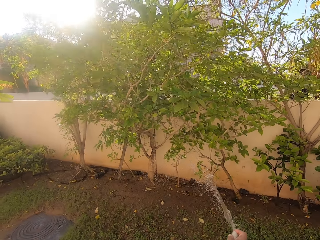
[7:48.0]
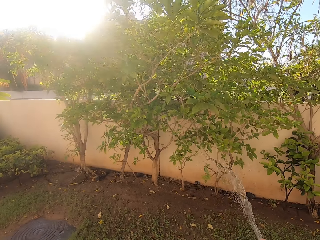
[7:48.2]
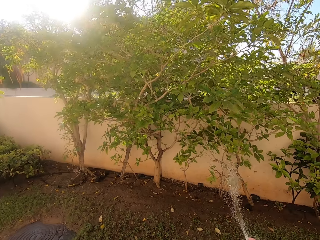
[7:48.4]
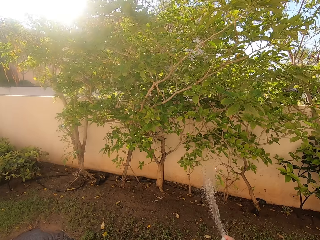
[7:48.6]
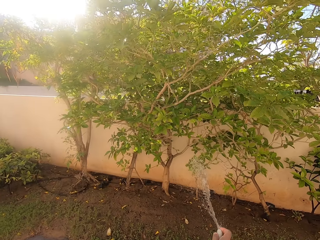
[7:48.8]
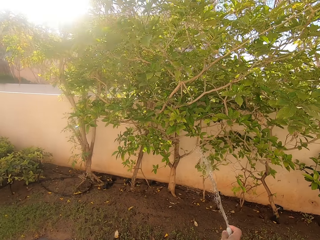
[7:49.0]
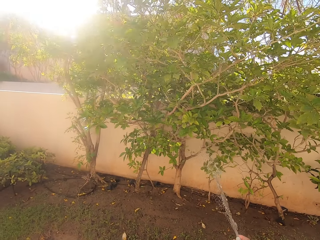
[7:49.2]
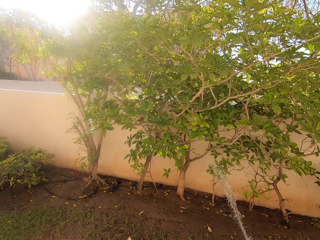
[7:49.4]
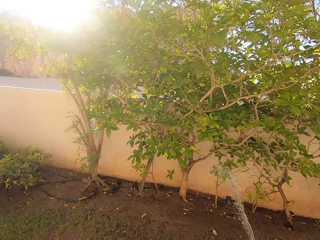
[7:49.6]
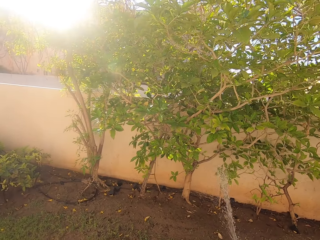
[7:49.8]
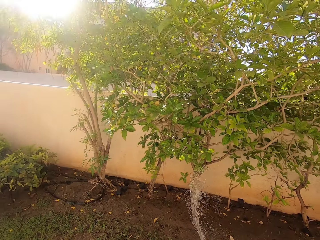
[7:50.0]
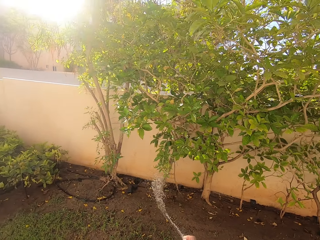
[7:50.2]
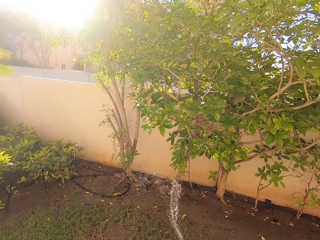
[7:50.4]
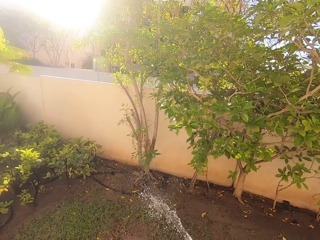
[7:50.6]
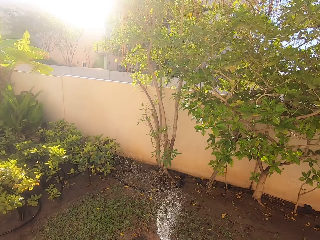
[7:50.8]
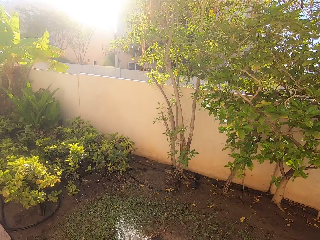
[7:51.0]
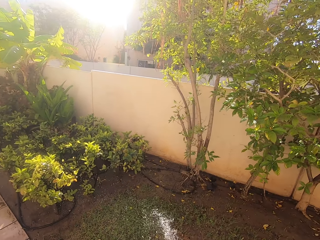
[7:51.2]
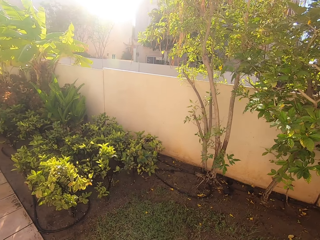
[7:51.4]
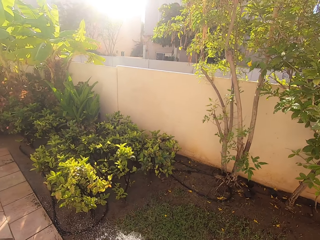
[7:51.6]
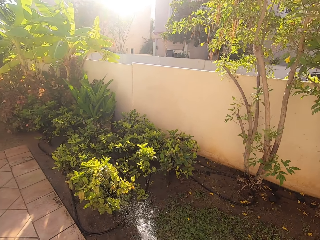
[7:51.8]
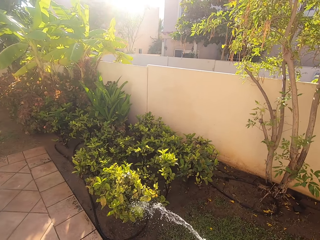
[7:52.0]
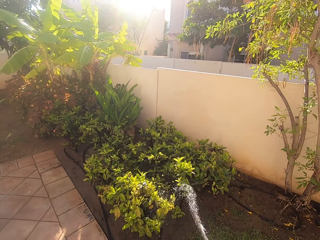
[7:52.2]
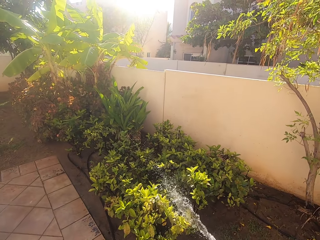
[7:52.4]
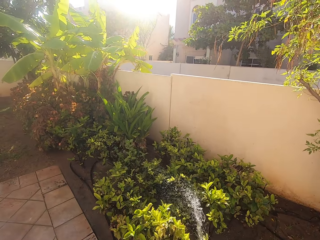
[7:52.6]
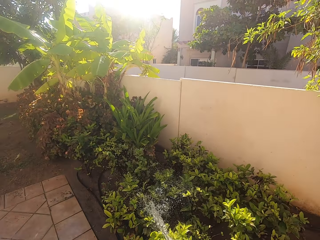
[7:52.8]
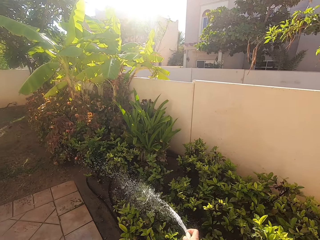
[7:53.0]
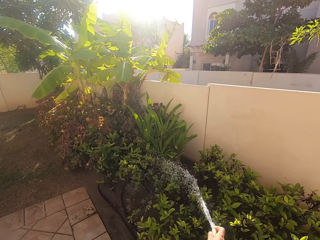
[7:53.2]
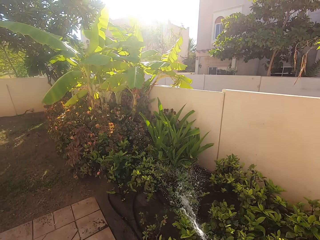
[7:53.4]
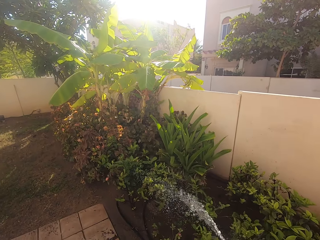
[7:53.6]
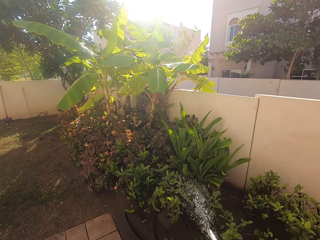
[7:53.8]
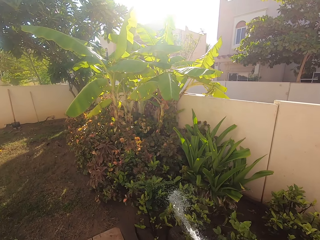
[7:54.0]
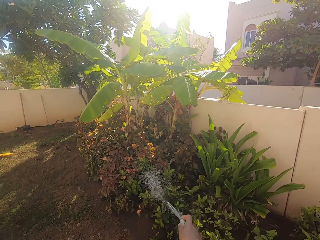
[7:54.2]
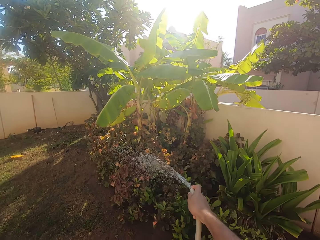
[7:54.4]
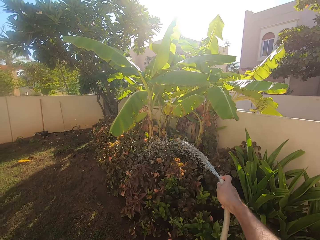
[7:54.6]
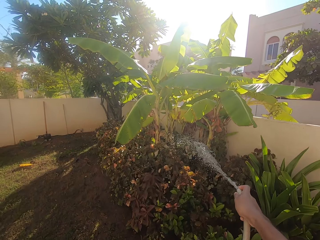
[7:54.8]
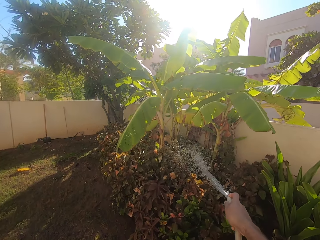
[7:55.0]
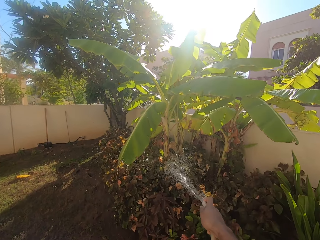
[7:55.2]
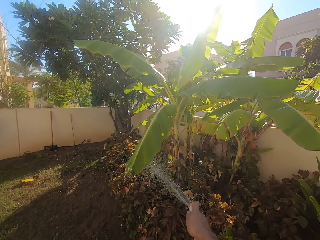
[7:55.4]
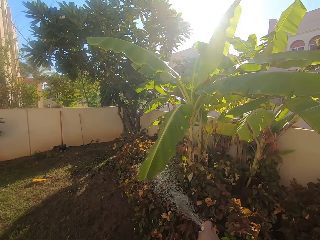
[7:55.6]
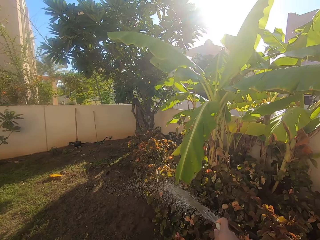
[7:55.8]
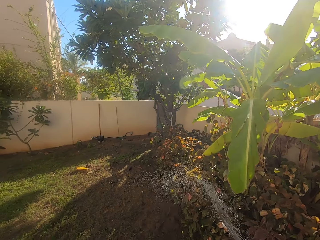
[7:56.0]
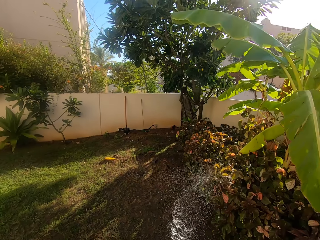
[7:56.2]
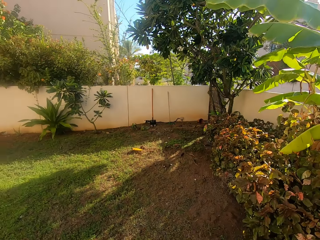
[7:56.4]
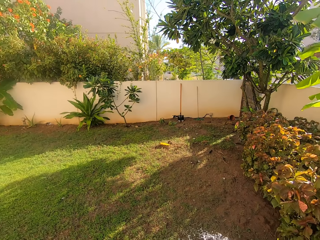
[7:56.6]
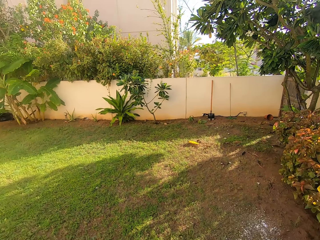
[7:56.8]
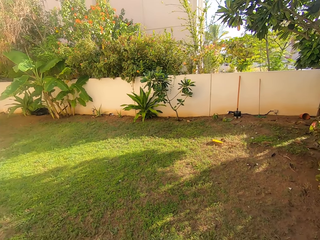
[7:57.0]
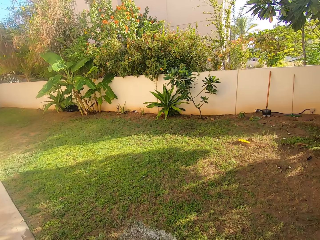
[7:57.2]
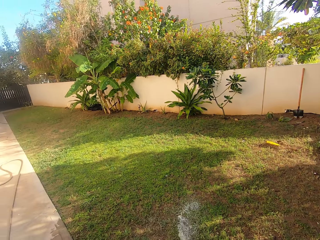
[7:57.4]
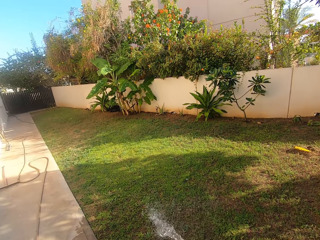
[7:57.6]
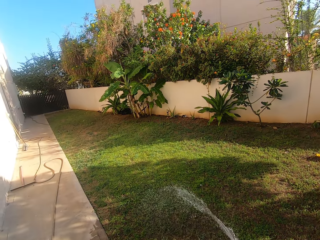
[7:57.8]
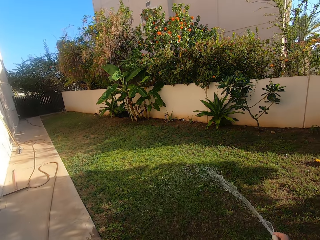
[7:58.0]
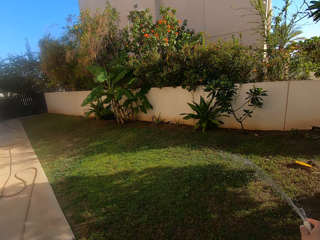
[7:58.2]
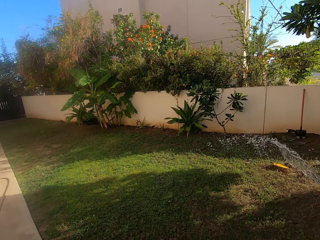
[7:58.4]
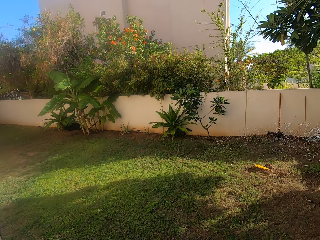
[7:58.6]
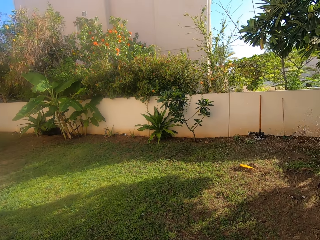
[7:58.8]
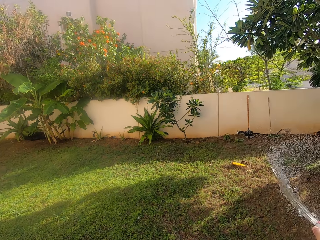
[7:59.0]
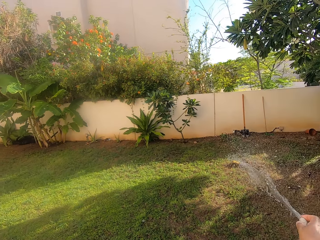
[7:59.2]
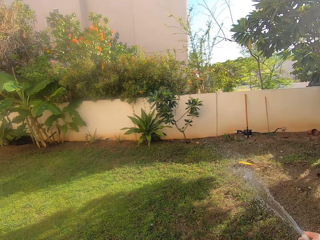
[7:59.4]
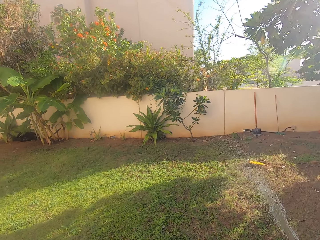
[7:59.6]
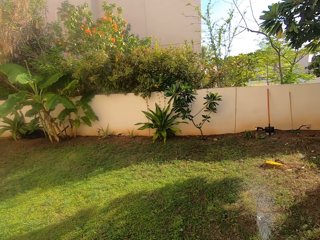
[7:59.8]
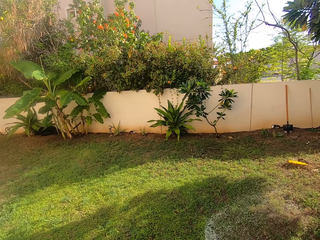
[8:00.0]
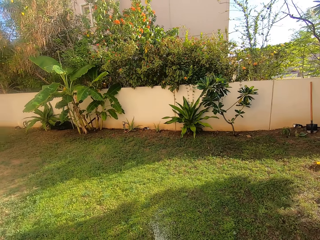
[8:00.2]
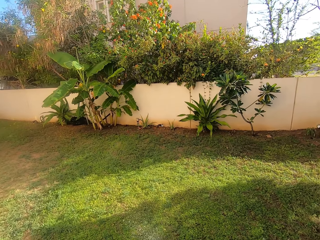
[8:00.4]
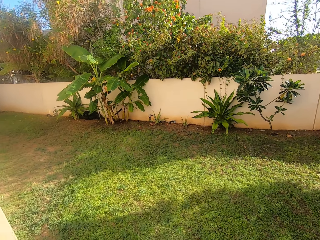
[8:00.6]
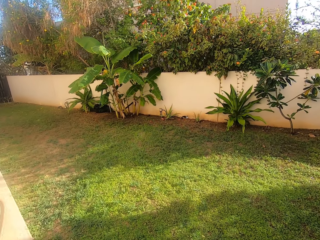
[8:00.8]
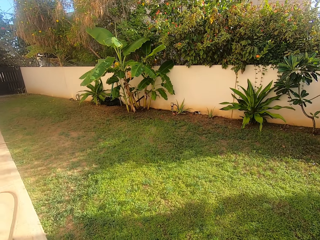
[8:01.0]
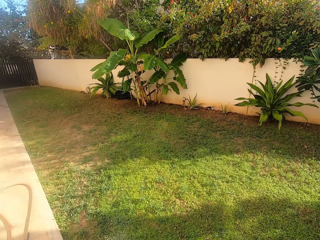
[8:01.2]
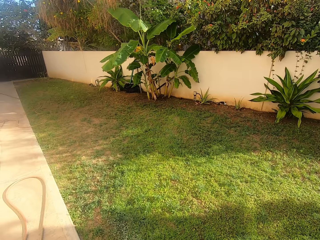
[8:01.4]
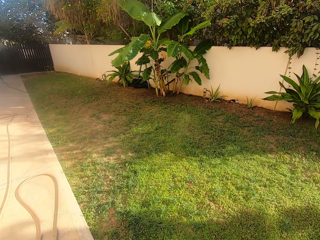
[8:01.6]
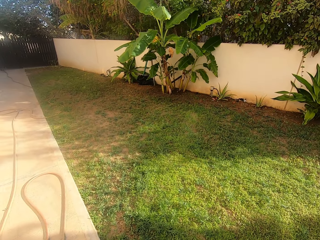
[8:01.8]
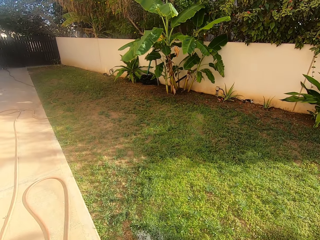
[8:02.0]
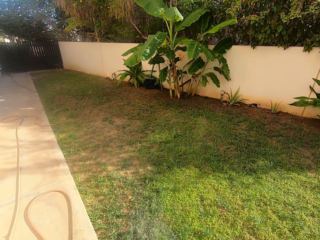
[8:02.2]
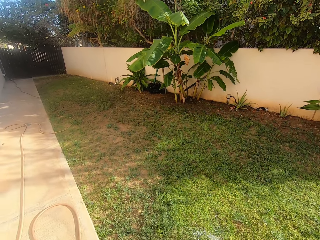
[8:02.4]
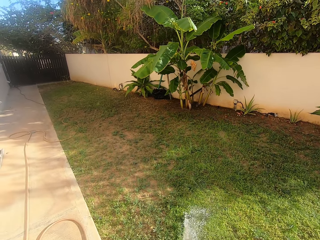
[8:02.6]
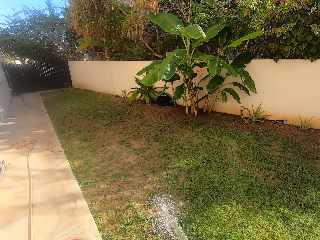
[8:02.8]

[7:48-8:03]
The camera wearer waters the plants near the perimeter wall. They water the grass.

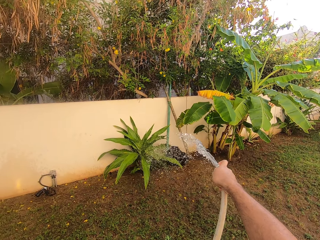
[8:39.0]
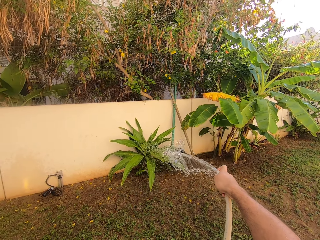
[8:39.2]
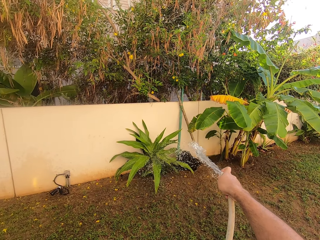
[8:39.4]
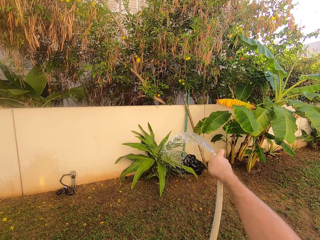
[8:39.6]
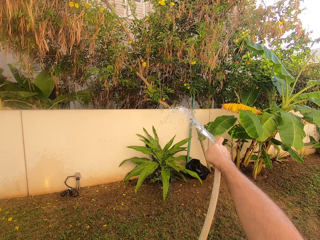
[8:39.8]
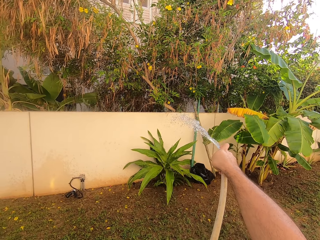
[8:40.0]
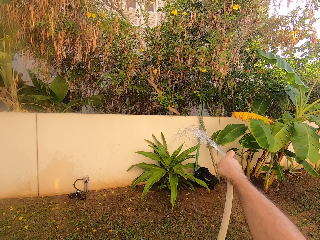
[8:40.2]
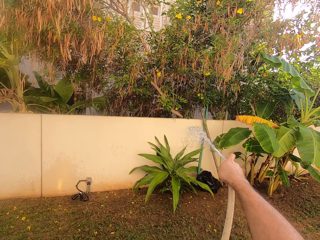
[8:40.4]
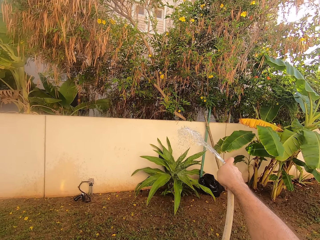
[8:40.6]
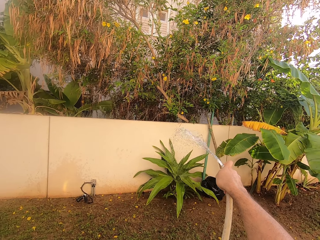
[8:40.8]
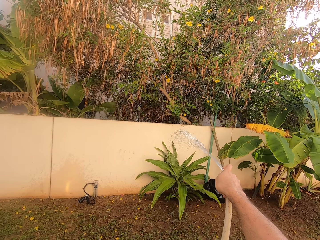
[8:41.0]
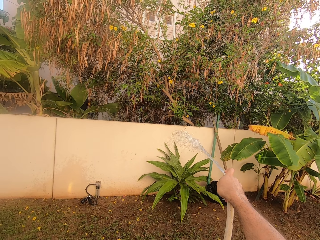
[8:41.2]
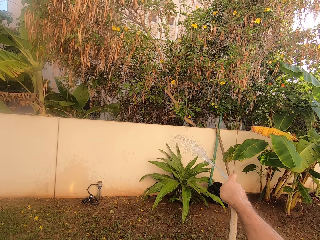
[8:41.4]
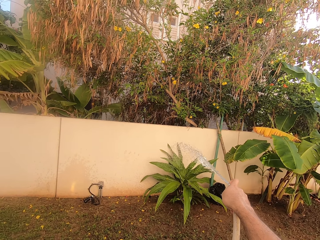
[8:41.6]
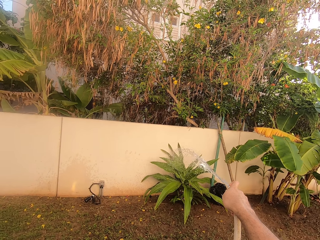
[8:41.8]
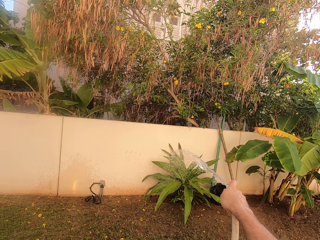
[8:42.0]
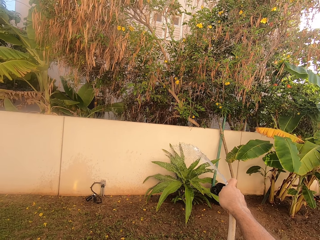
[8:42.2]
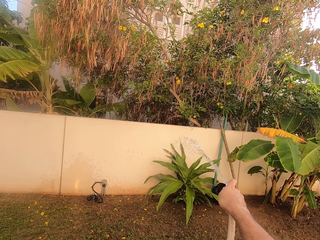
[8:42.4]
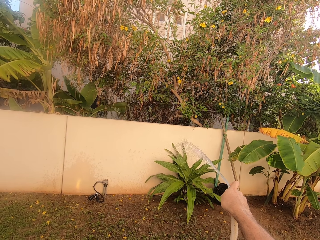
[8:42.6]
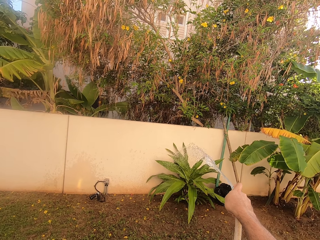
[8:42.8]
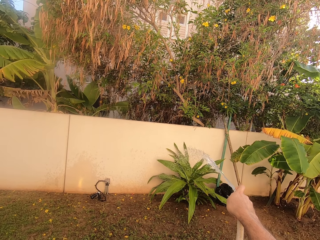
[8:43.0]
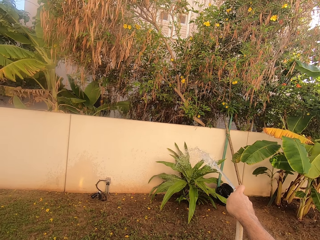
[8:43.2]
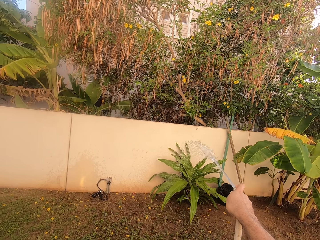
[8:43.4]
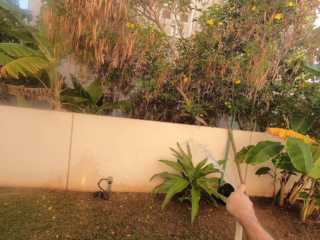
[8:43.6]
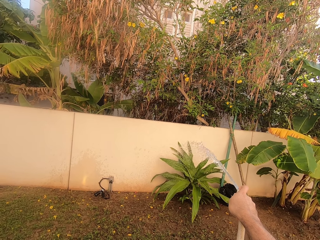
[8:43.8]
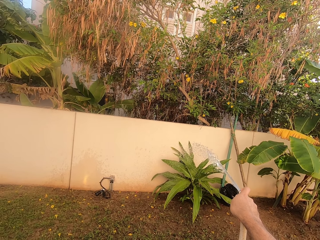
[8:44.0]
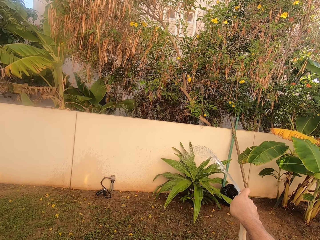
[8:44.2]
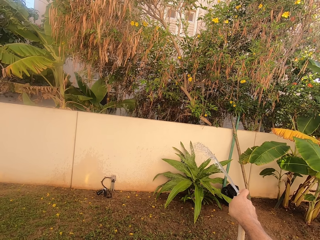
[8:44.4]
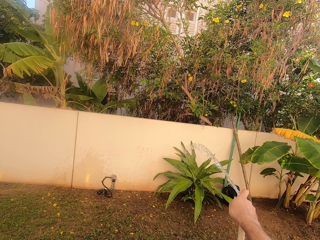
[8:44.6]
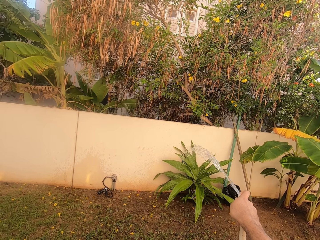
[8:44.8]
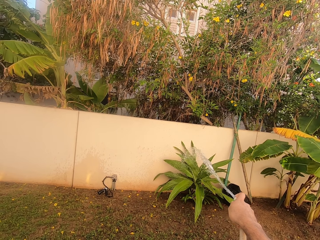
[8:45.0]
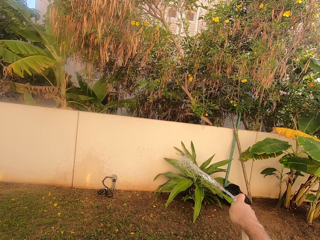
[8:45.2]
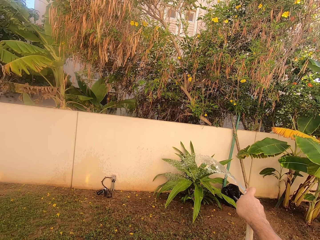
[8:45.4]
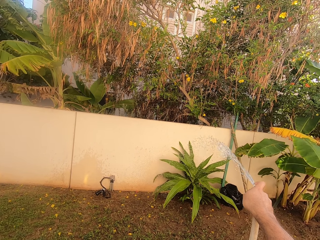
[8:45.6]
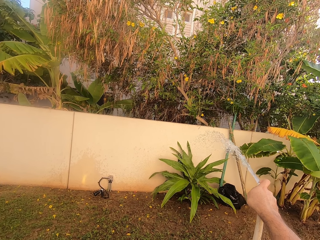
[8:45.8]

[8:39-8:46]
The camera wearer waters the plants near the perimeter wall.
